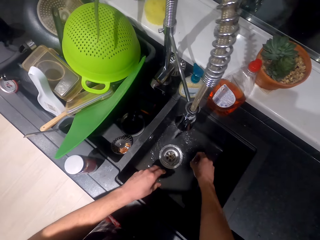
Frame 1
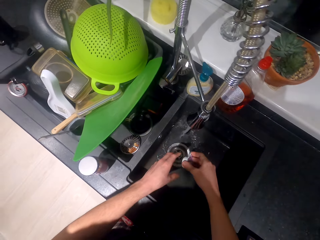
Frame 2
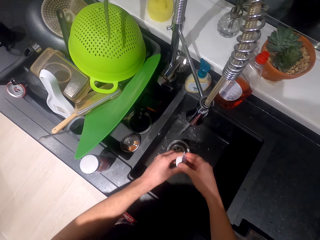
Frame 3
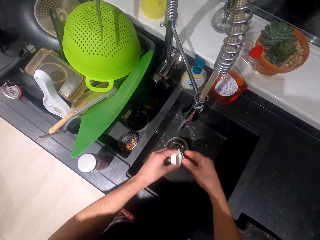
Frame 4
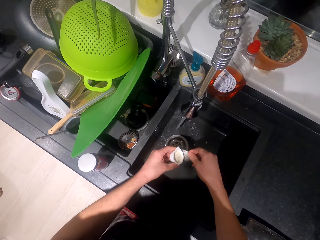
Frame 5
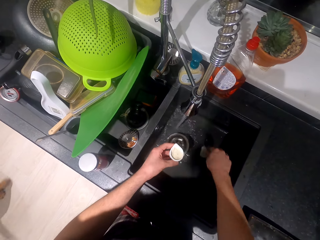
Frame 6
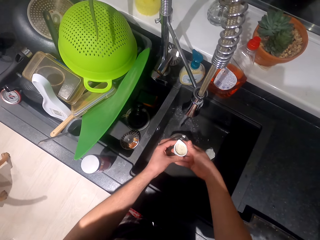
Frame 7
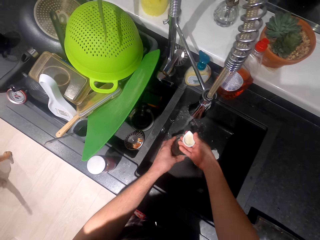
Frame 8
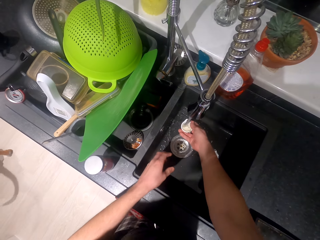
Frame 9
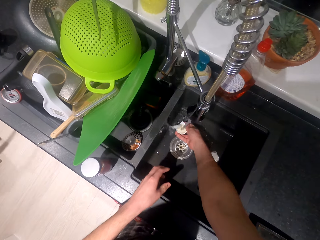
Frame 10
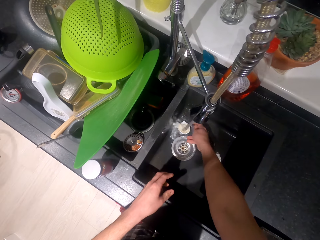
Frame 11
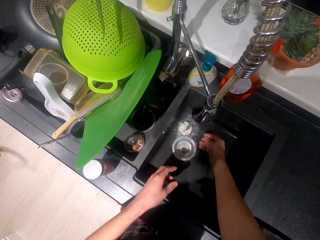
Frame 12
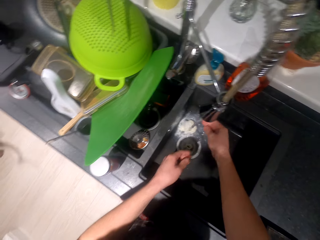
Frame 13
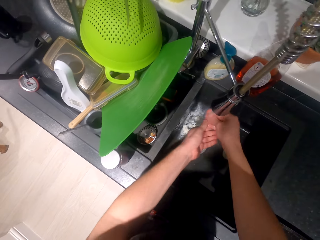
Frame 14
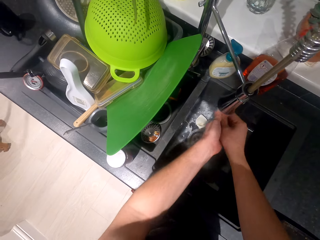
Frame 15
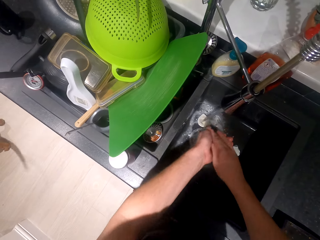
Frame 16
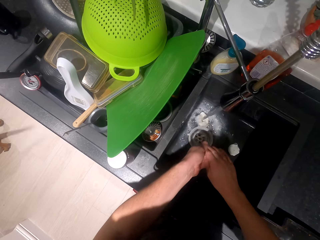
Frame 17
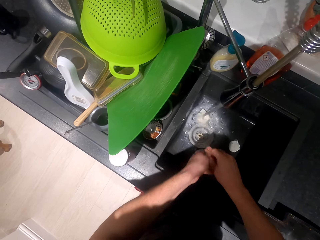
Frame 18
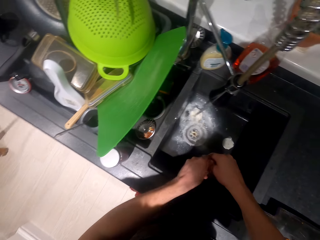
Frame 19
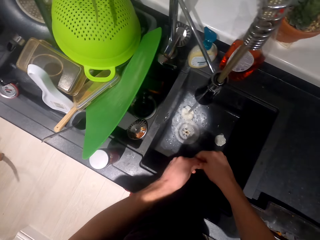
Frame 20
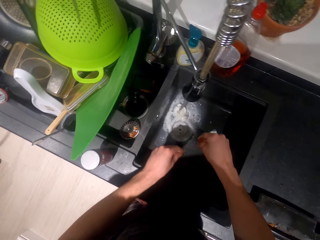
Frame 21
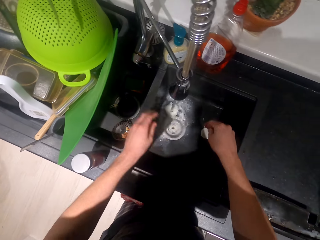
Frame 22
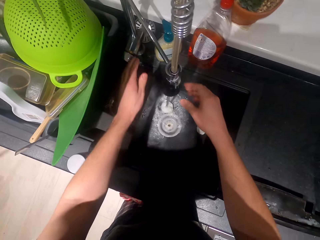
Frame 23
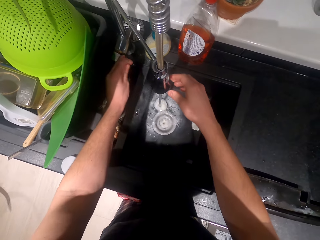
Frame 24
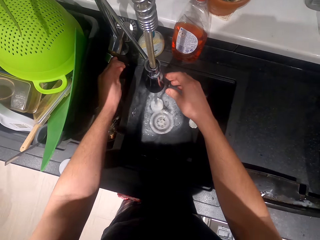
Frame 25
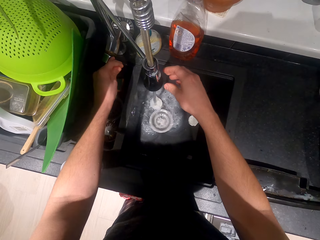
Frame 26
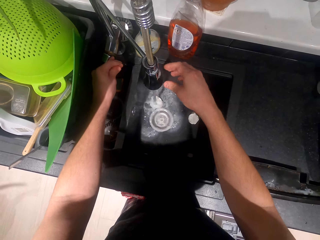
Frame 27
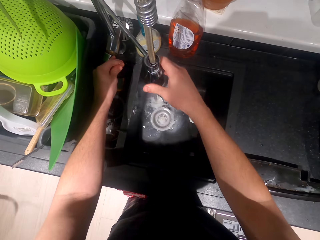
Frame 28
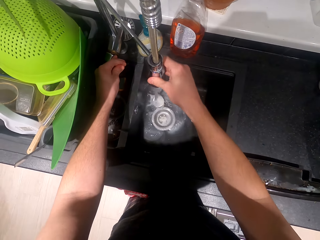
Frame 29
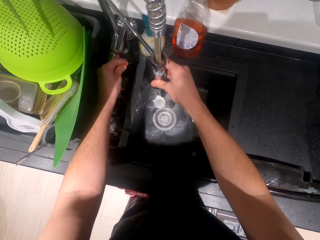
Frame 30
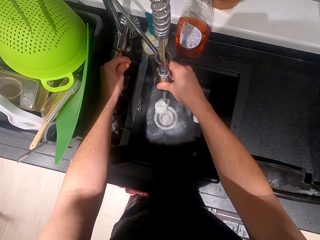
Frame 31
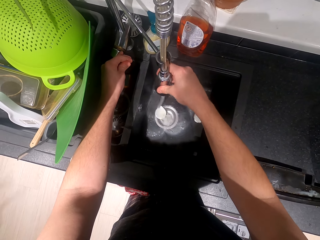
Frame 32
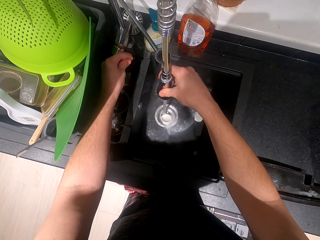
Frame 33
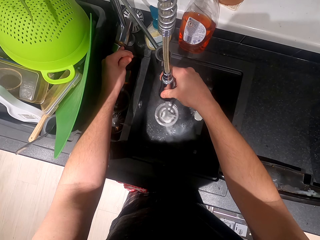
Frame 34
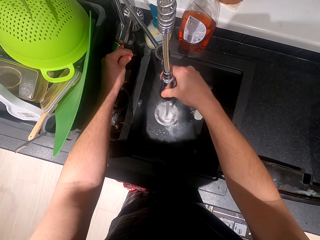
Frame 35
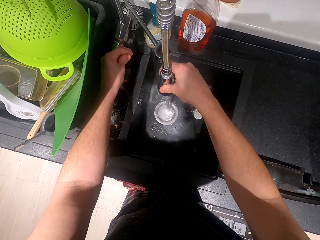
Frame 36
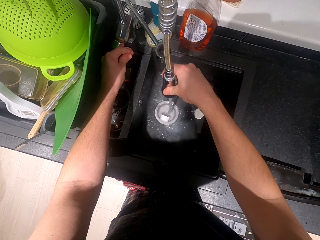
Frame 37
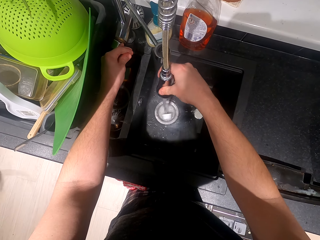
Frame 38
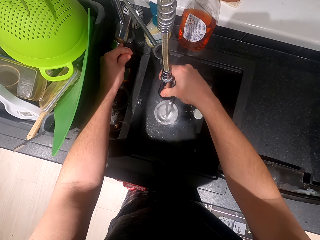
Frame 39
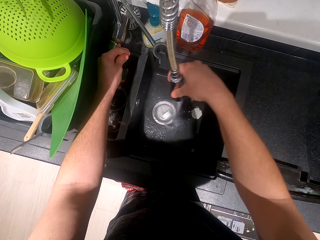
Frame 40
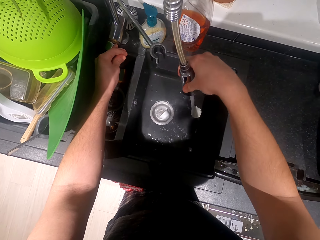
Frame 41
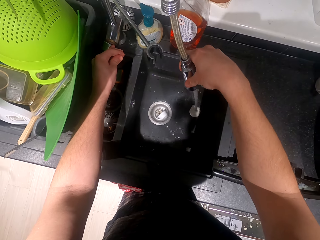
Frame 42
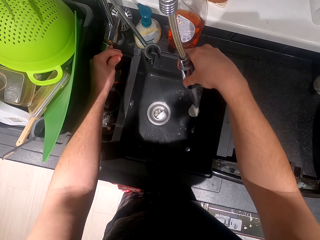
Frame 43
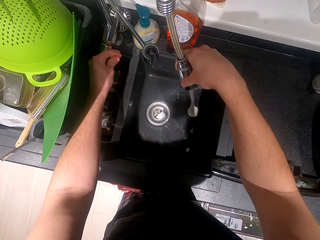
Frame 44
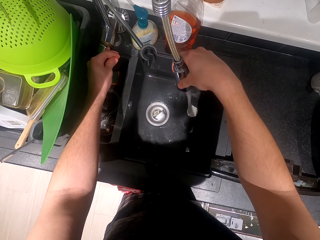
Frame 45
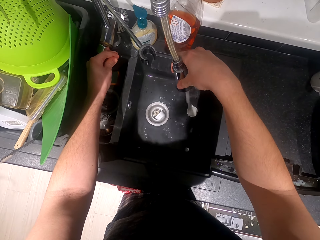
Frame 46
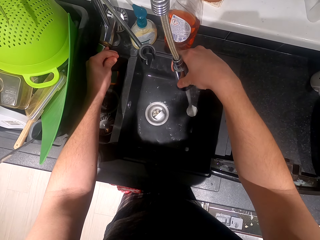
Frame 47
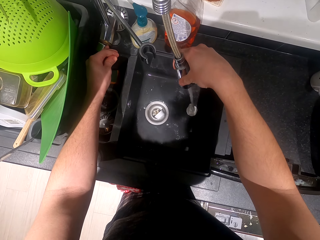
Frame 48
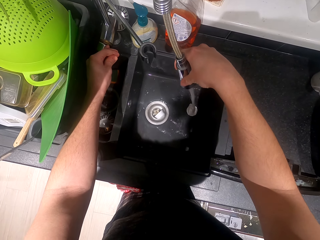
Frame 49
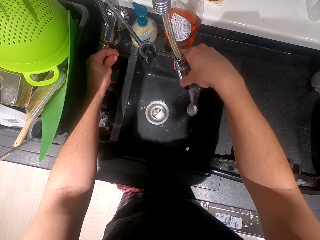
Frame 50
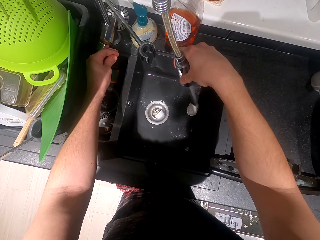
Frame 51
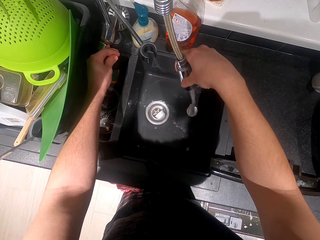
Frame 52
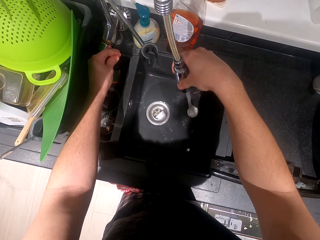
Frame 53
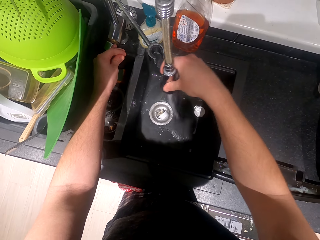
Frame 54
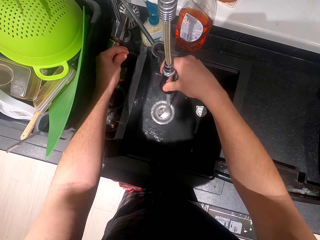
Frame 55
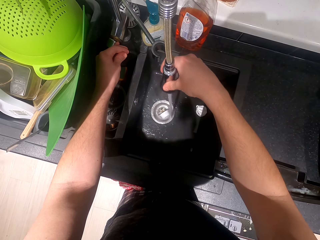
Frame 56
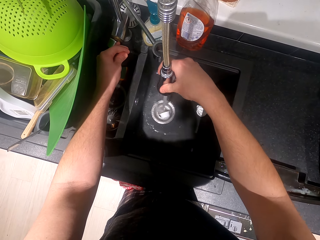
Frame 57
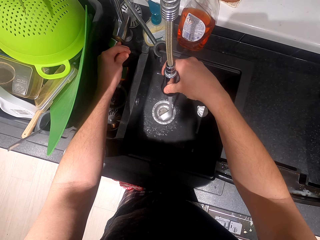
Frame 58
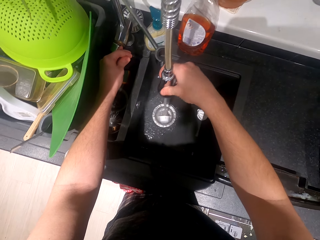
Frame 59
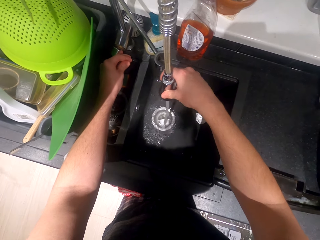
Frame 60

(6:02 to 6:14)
The camera wearer picks up the small container. They remove a paper from the small container. They wash the small container. They wash the hands. They close the tap. They hold the tap. They wash the tap.

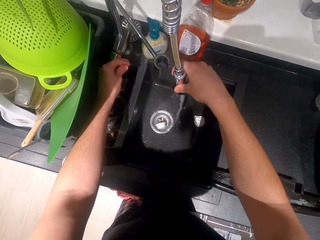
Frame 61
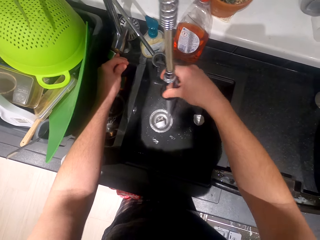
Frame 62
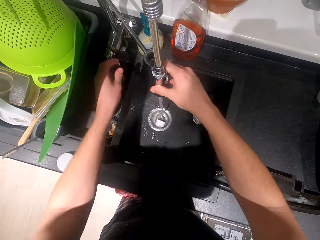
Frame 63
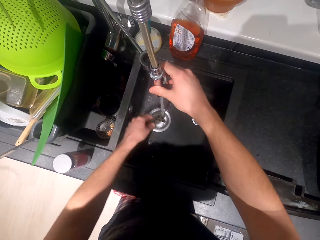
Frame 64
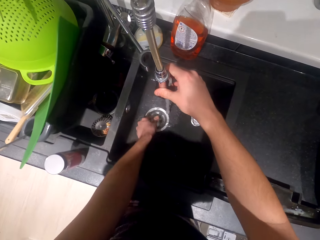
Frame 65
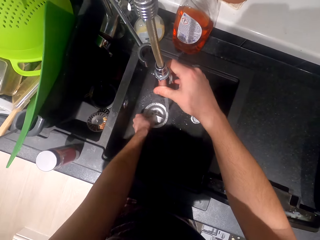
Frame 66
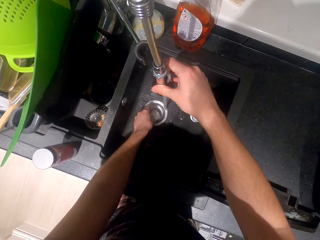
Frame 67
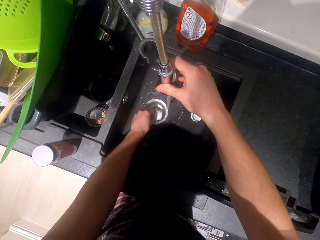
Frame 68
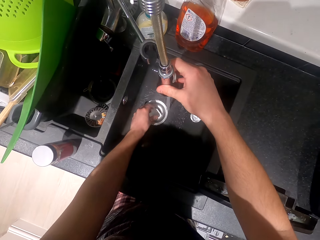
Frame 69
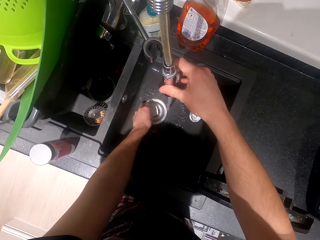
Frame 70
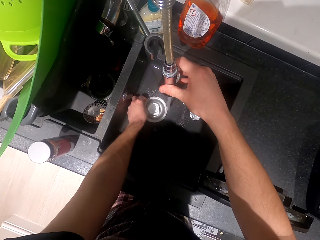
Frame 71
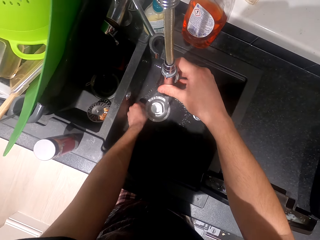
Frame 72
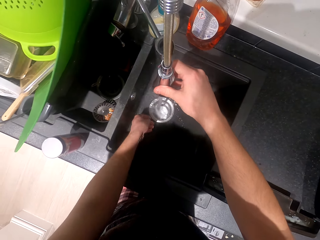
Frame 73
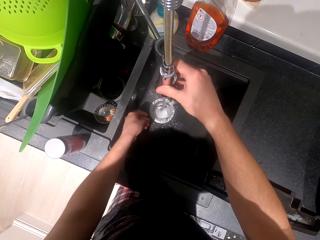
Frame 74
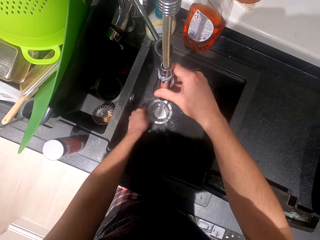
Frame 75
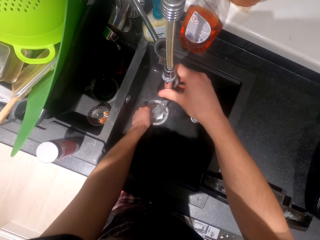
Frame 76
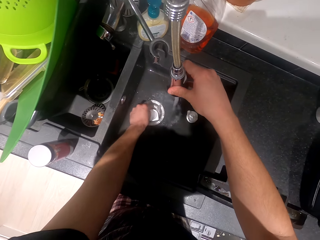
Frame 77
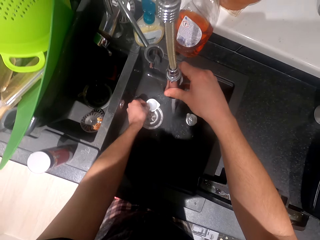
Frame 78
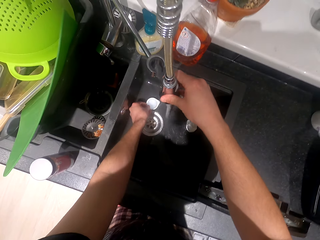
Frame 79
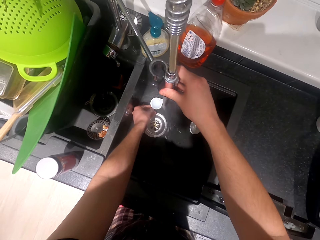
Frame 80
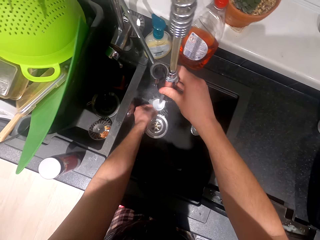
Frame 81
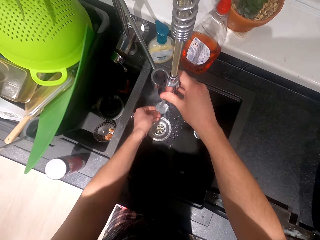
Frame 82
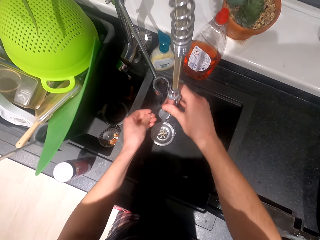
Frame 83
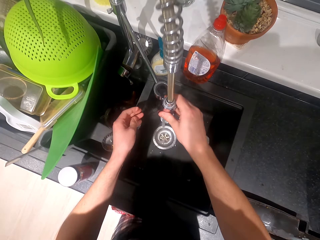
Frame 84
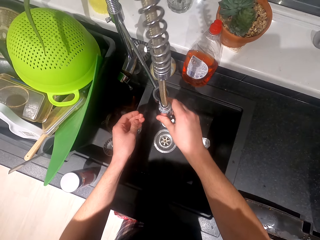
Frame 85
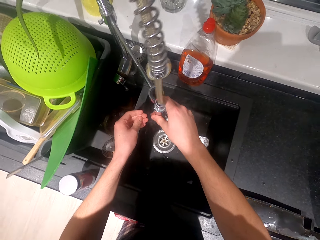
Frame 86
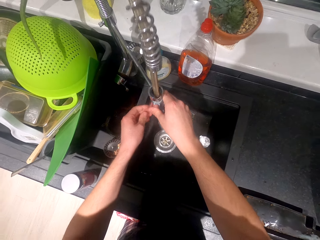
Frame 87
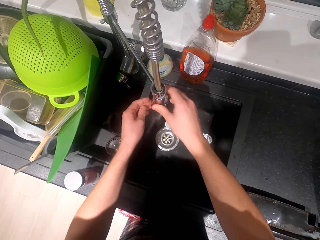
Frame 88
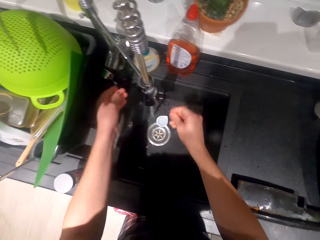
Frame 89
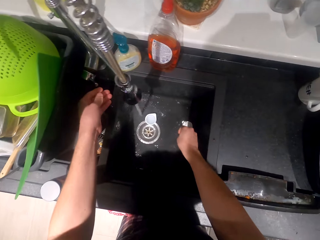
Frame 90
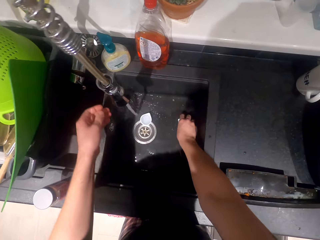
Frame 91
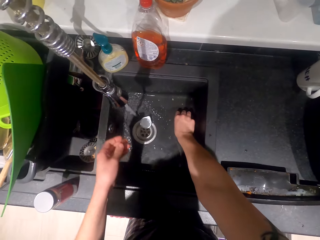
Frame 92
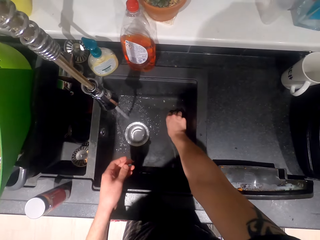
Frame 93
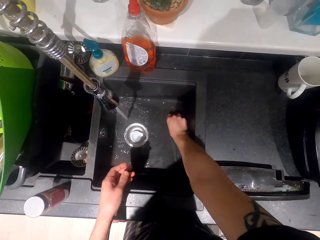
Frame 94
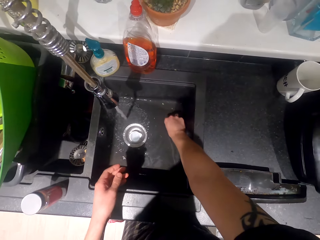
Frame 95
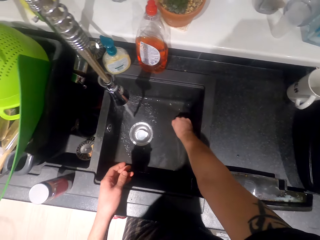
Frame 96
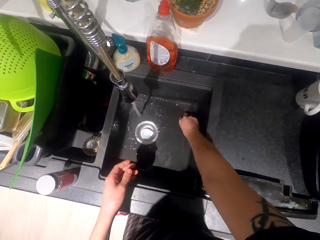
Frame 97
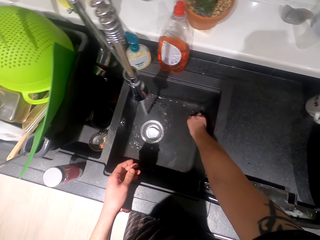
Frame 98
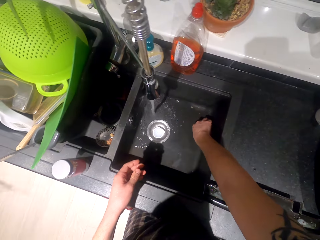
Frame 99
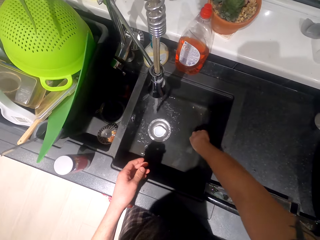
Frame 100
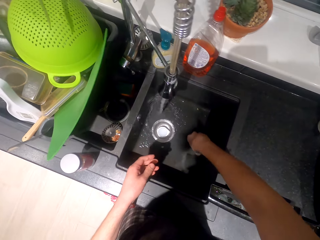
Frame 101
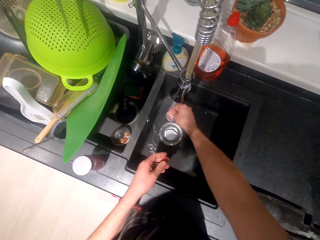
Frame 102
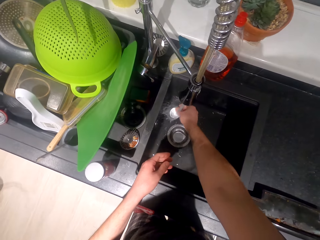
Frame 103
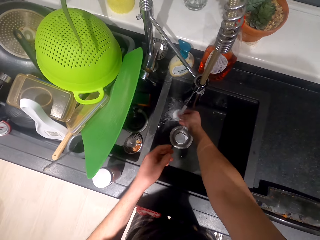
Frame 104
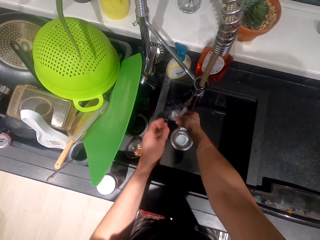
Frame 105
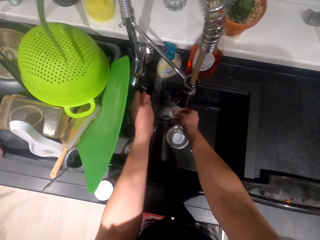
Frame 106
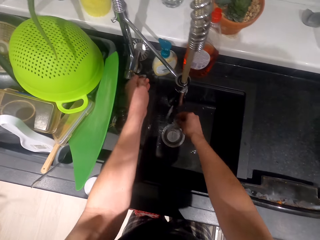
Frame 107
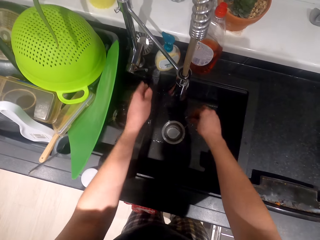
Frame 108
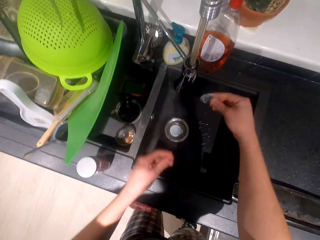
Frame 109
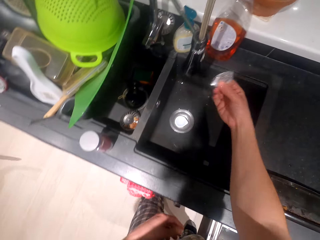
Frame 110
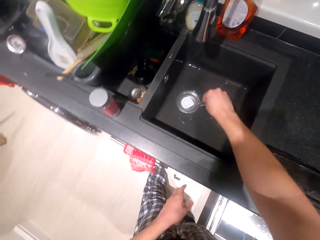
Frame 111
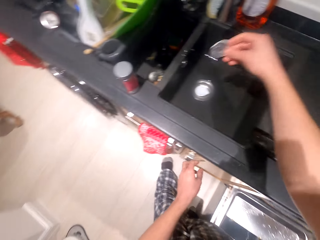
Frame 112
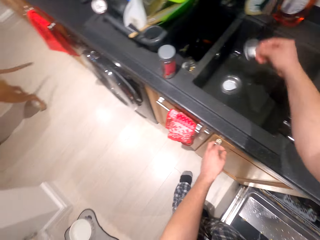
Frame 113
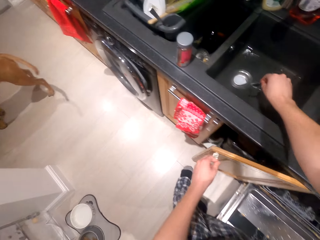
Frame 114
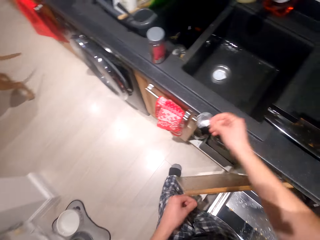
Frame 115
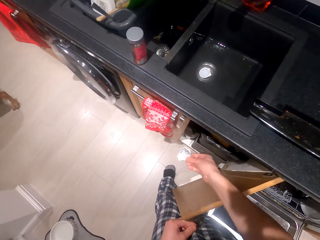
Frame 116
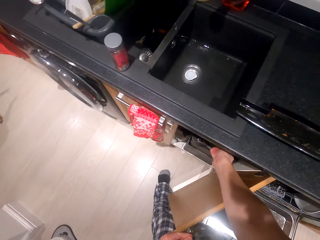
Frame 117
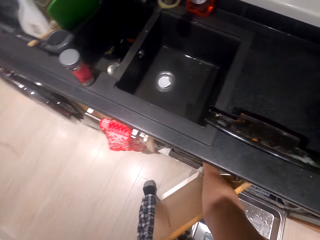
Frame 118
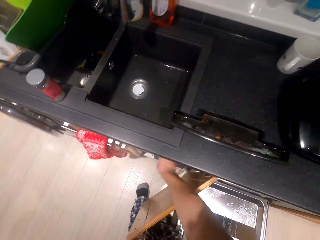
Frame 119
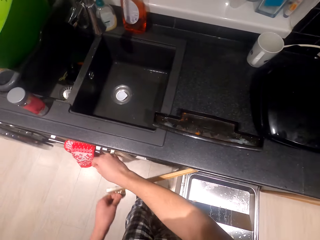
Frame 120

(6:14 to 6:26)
The camera wearer touches the small container. They wash the small container. They move the small container. They wash the sink. They pick up the lid. They wash the lid. They close the tap. They shake the lid. They open the cabinet. They put the lid in the cabinet.
